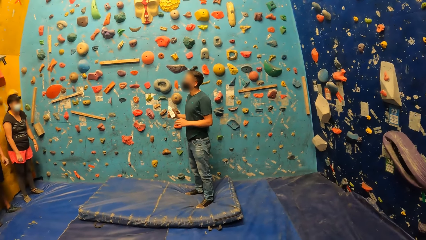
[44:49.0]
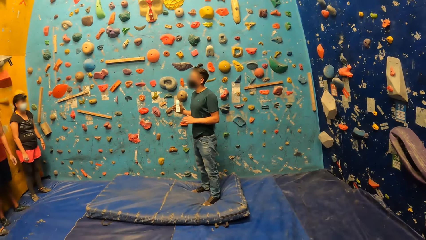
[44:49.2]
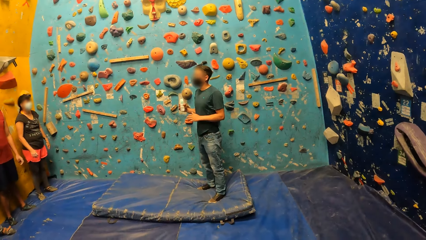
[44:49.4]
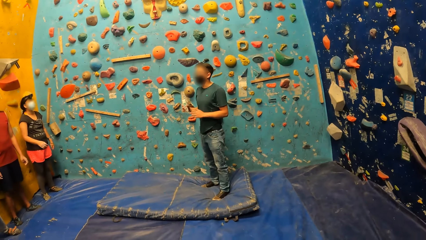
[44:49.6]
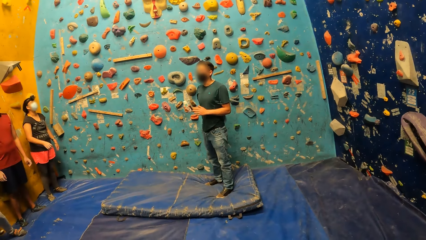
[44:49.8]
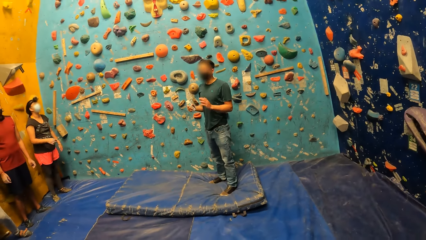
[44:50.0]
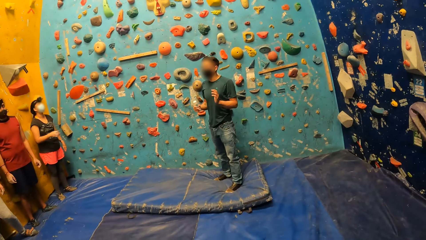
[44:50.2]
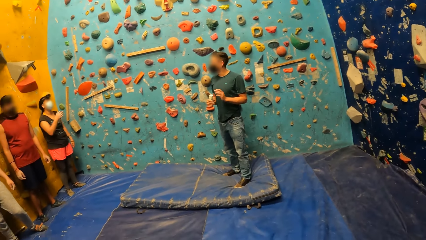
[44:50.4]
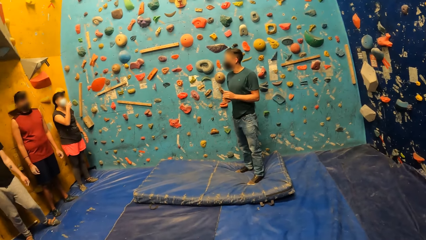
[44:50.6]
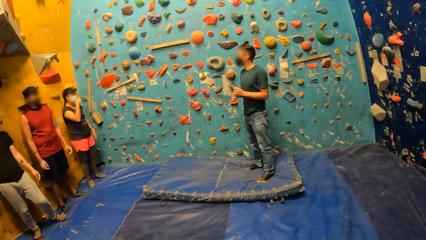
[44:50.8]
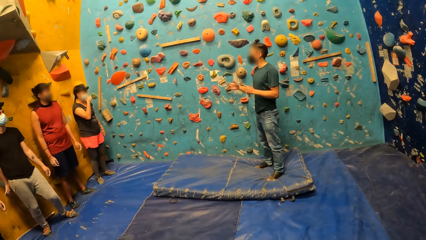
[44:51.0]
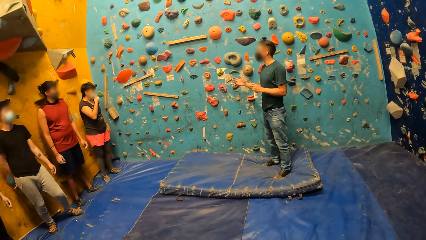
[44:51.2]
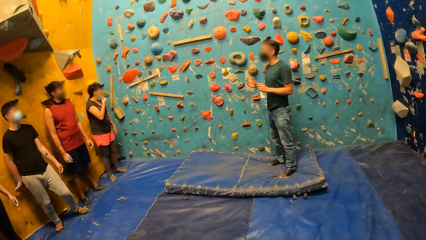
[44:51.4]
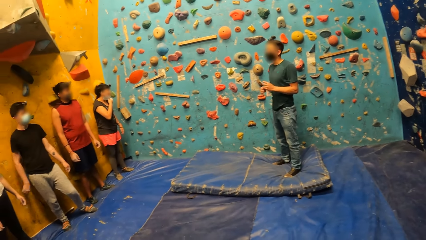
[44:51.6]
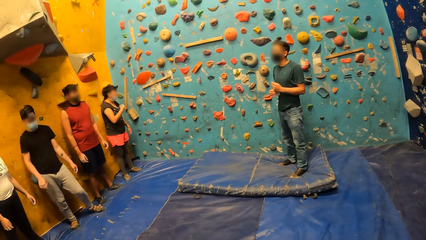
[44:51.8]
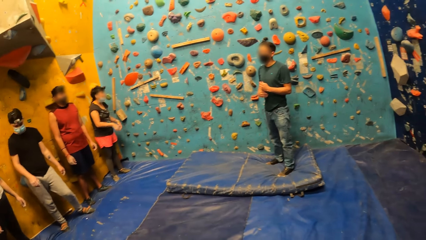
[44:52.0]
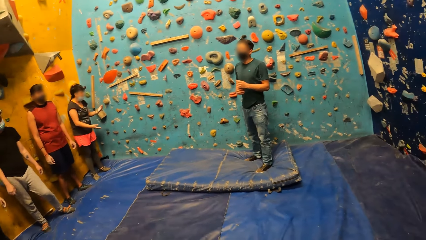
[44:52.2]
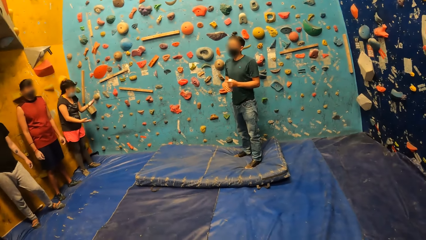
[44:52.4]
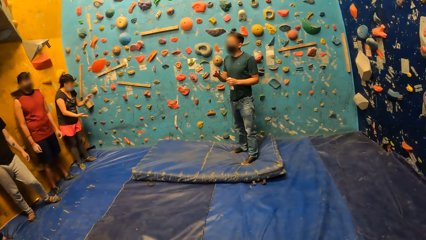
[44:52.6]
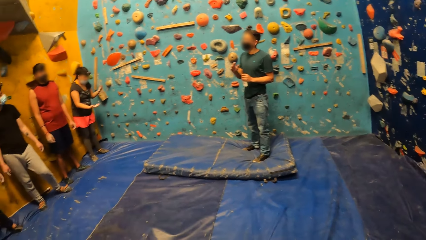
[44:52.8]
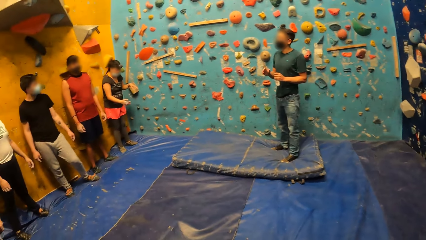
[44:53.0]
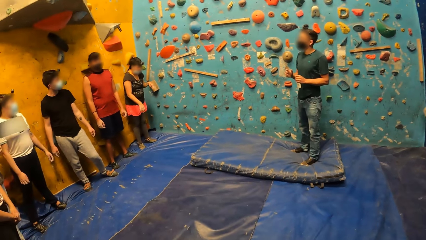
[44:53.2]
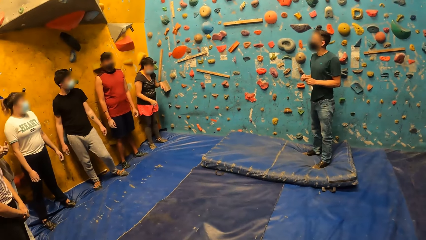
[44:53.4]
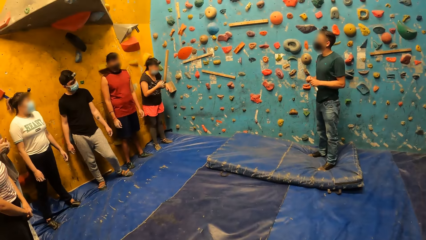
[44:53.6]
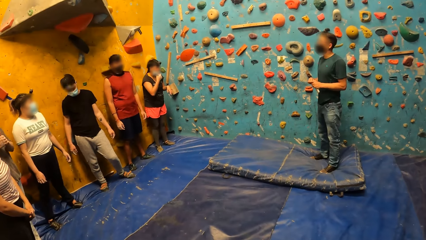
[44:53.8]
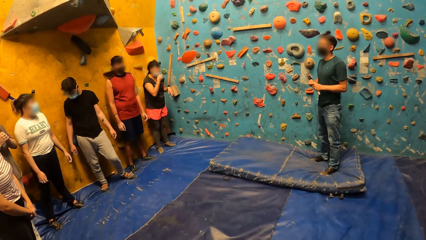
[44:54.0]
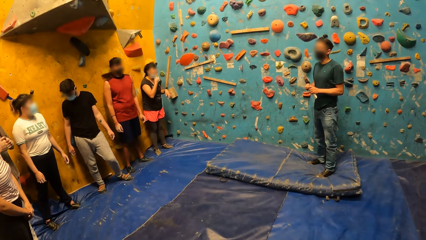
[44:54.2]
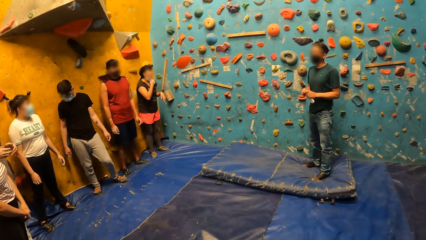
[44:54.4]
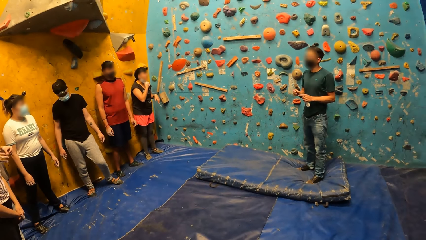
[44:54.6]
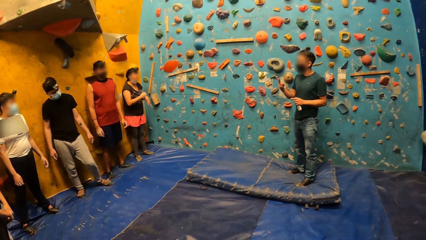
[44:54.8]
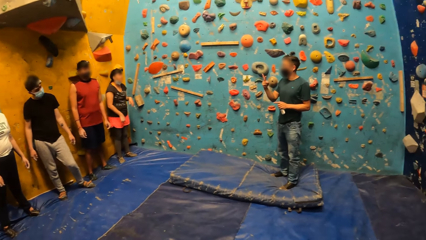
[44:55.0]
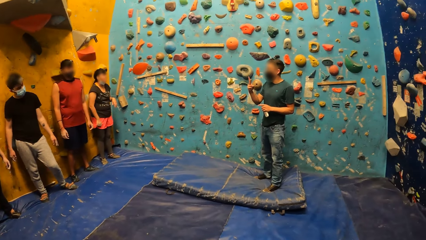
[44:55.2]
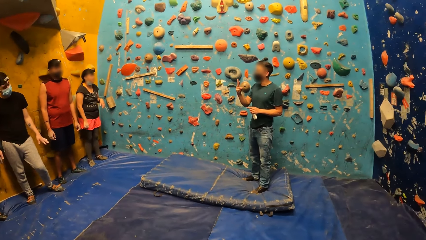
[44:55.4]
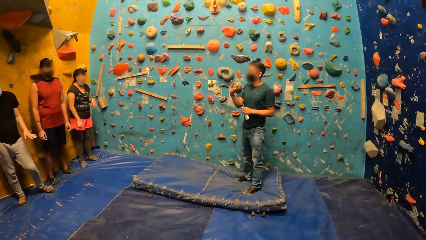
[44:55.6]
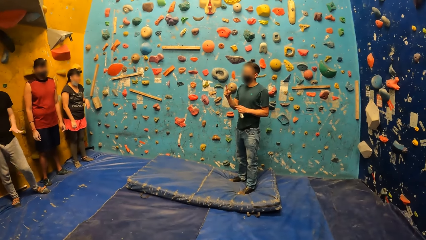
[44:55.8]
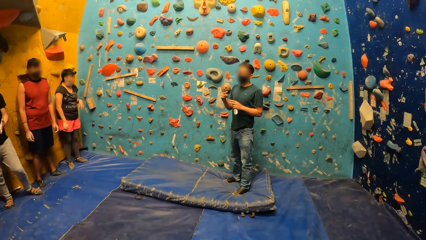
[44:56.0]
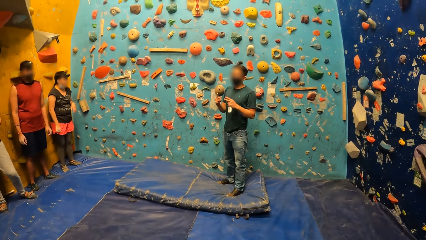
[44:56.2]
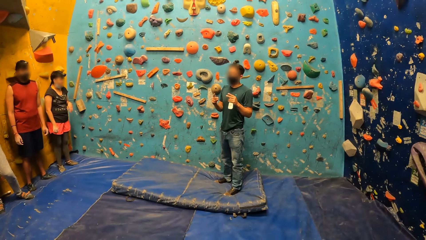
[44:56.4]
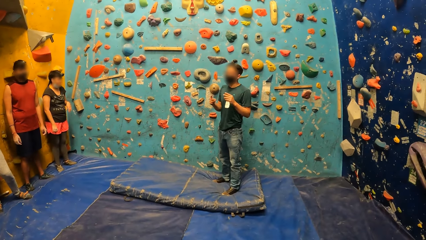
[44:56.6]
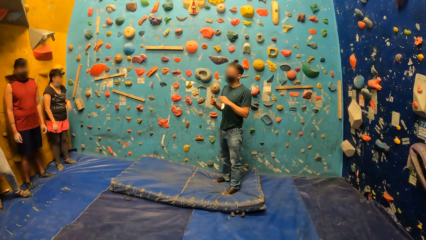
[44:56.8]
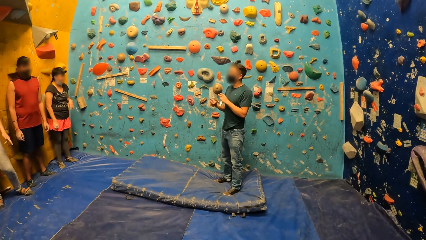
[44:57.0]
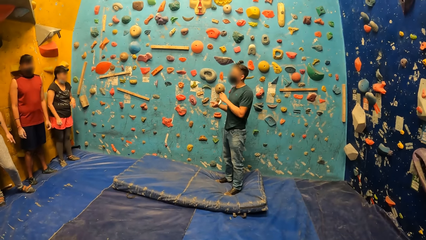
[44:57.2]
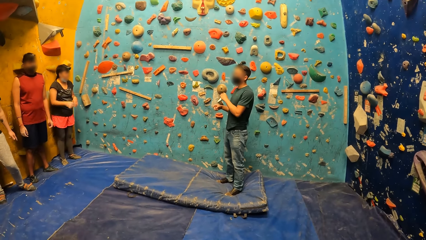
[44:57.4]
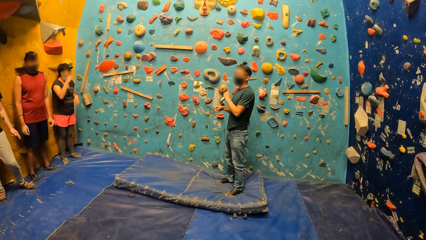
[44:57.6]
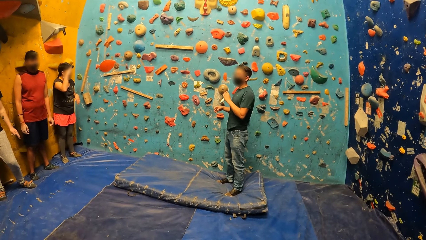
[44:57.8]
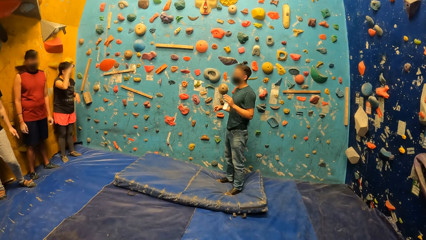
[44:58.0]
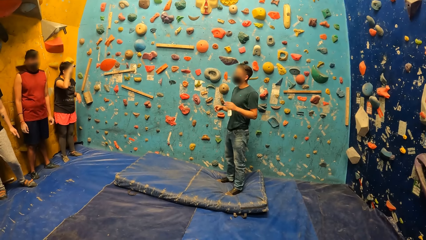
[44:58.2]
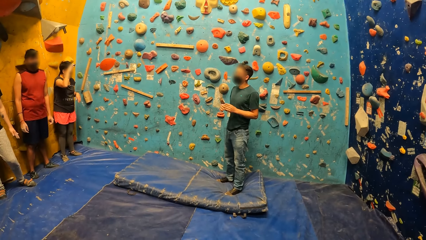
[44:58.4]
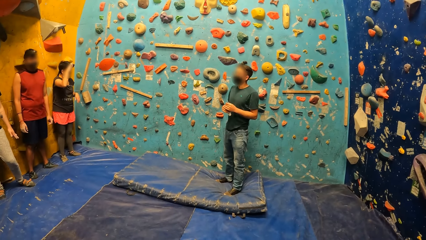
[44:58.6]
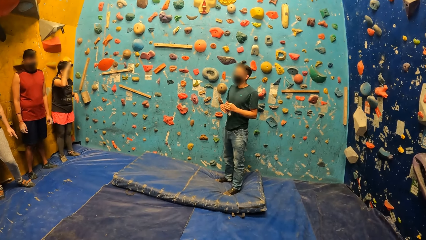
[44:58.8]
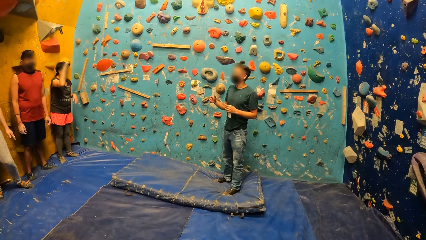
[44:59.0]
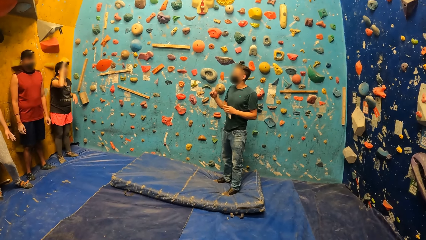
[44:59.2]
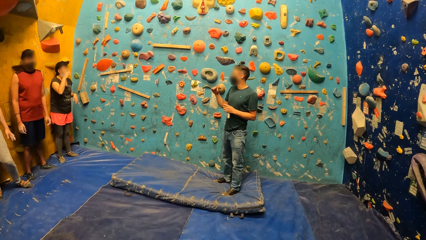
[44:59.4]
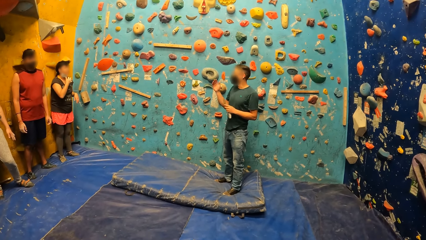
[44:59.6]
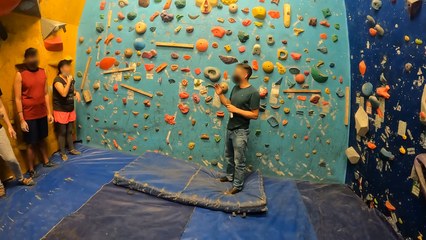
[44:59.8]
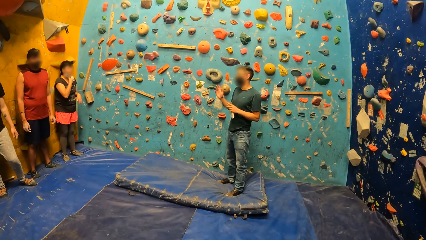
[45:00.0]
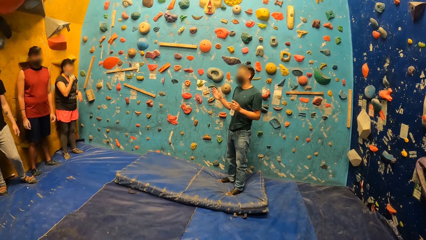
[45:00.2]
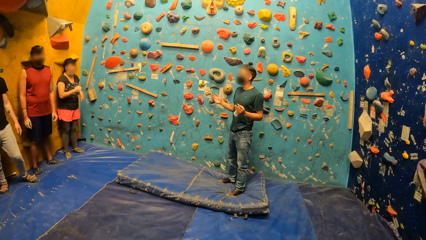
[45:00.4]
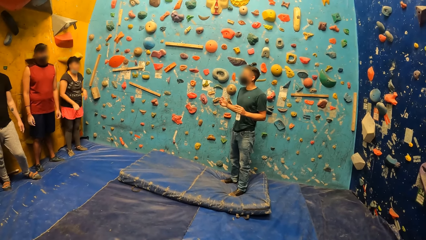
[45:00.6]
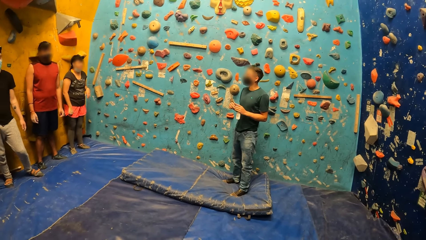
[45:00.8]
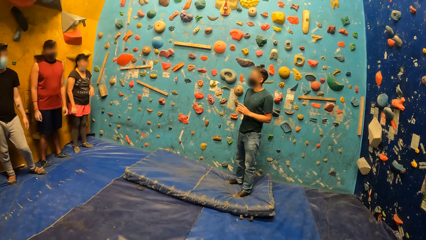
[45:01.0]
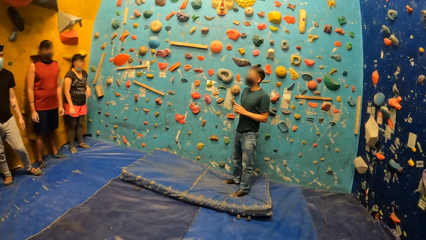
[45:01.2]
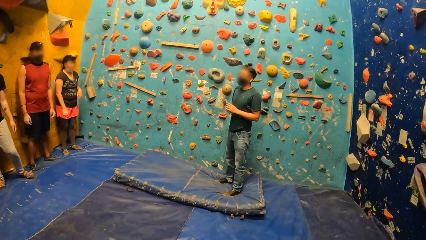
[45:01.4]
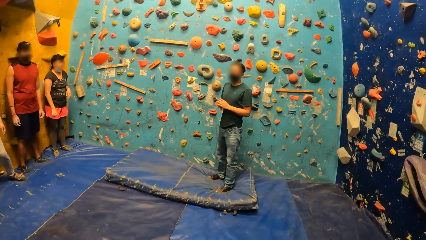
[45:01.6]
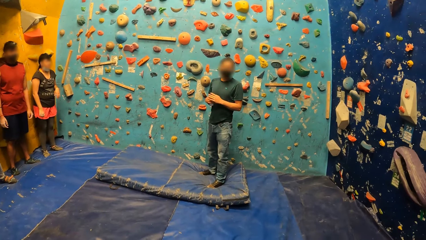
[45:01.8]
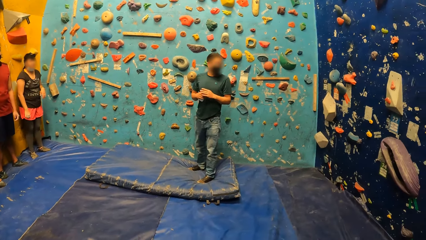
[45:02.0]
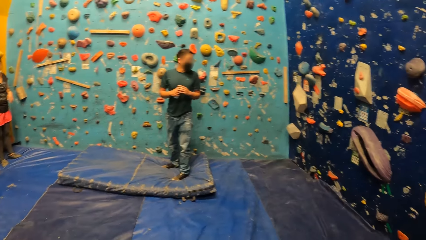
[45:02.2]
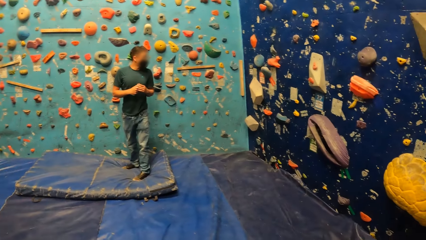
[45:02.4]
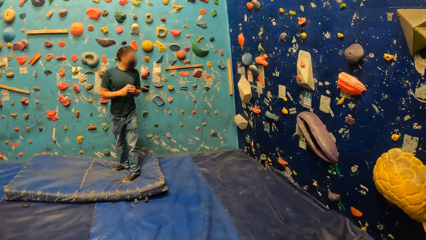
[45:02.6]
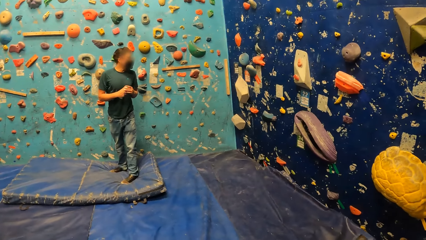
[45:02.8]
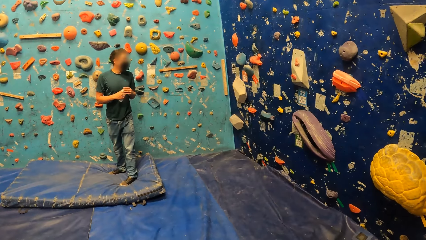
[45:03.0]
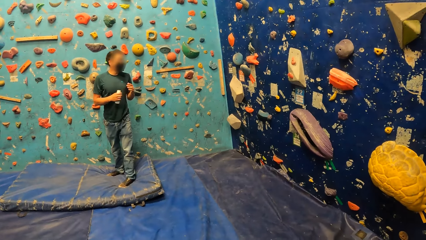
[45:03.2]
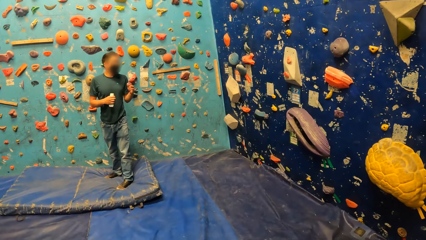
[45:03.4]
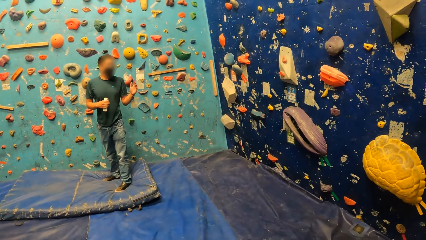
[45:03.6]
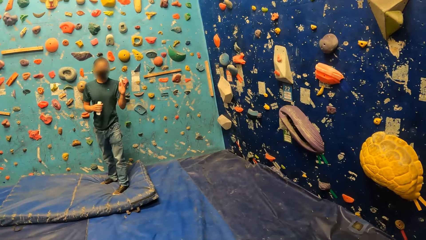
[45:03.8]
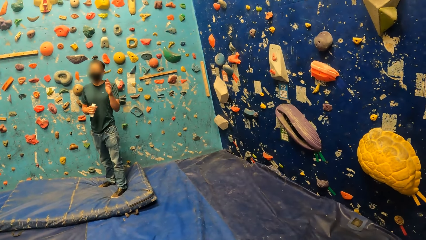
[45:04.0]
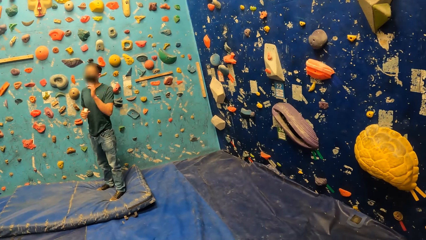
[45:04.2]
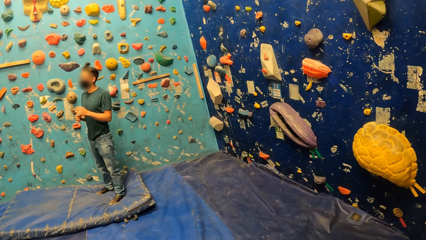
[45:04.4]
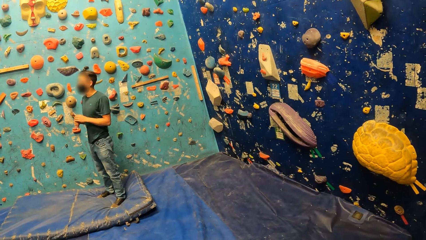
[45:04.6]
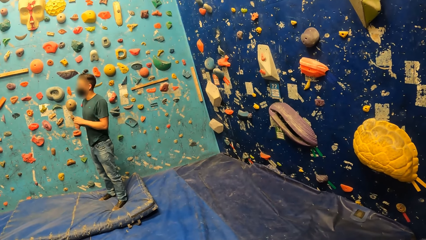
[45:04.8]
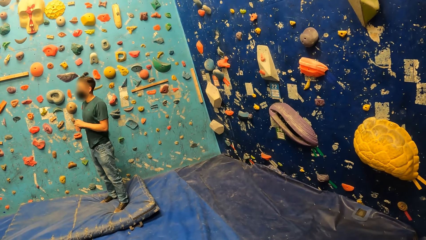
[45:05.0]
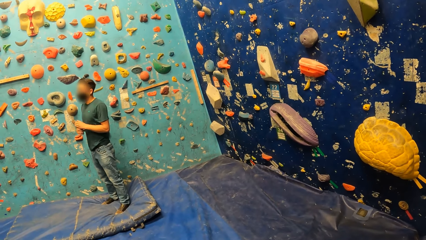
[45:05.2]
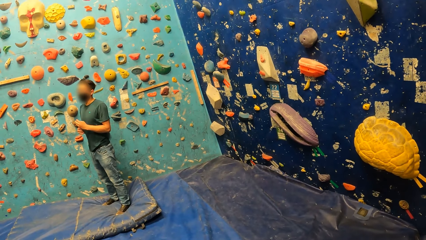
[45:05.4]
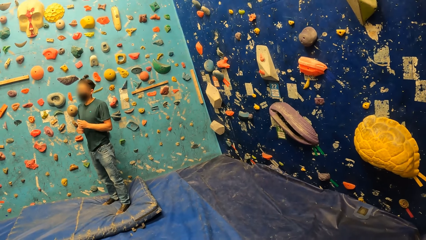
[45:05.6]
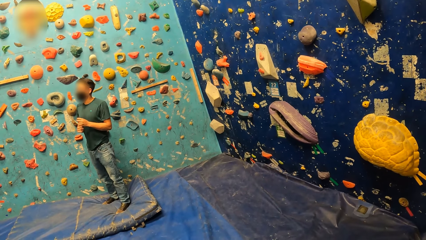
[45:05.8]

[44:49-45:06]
A woman touches her nose mask with her right hand. The woman adjusts a camera on her head with her right hand. The woman touches her nose mask with her right hand. A man gestures with his left hand.
